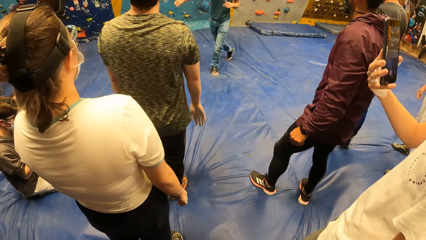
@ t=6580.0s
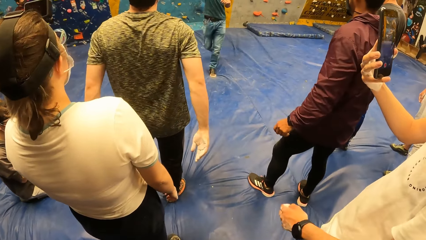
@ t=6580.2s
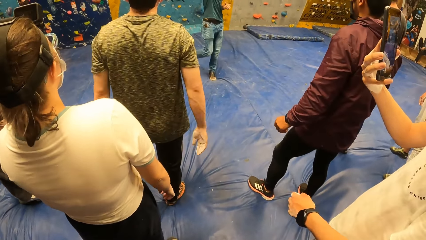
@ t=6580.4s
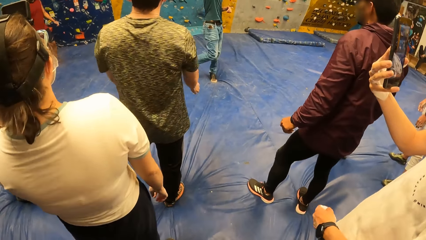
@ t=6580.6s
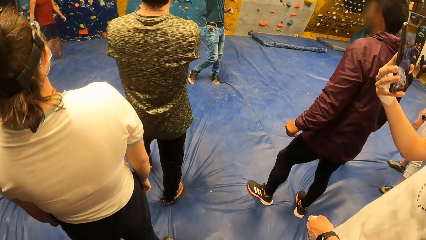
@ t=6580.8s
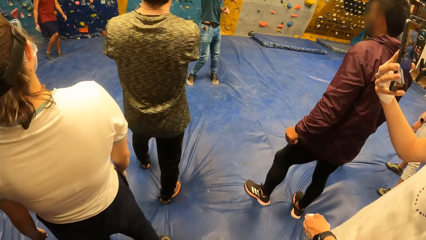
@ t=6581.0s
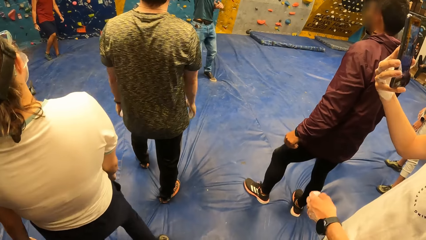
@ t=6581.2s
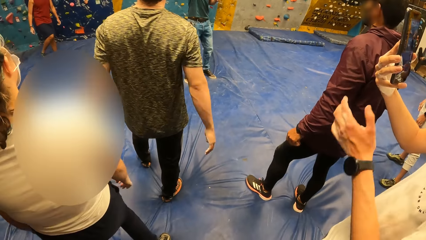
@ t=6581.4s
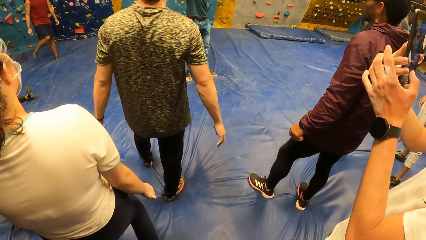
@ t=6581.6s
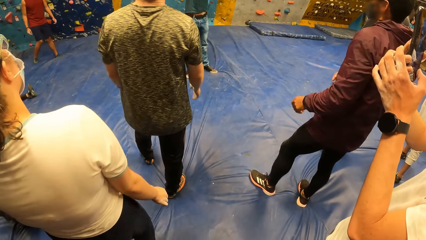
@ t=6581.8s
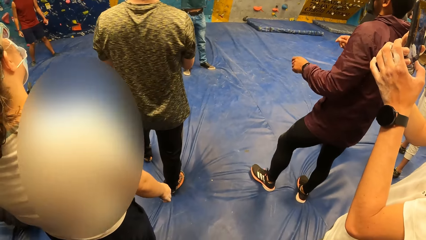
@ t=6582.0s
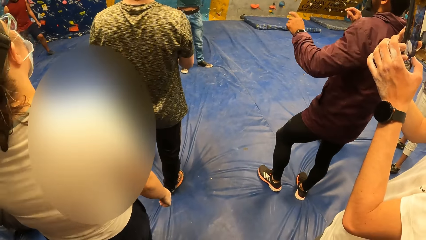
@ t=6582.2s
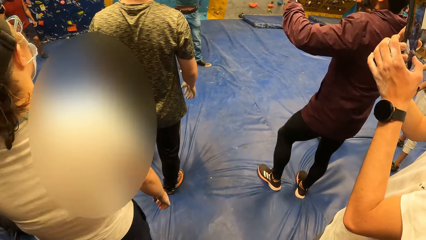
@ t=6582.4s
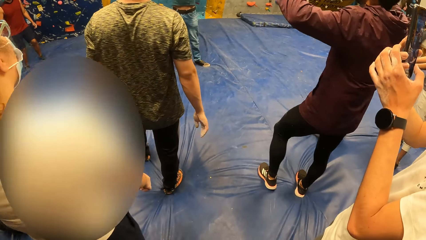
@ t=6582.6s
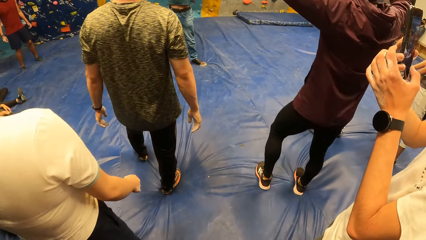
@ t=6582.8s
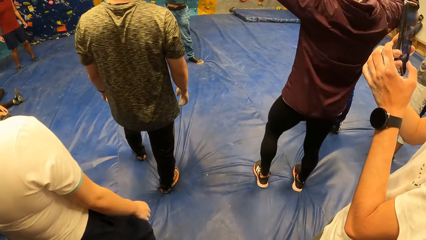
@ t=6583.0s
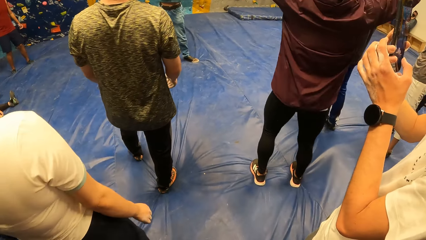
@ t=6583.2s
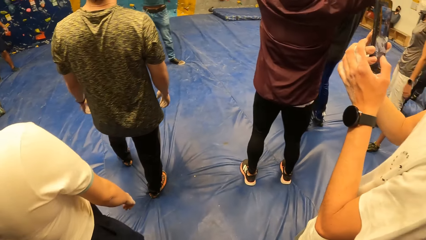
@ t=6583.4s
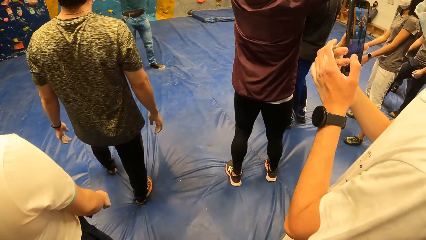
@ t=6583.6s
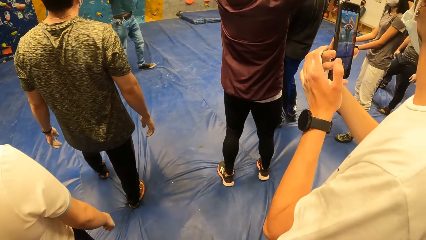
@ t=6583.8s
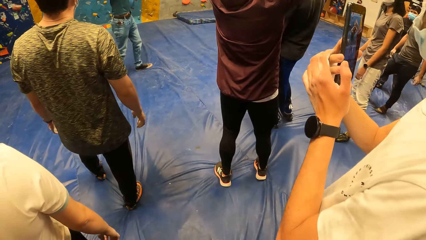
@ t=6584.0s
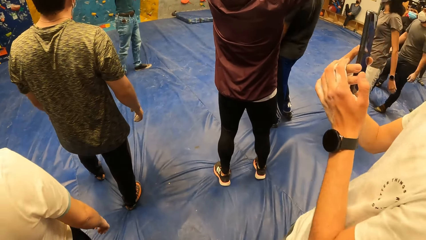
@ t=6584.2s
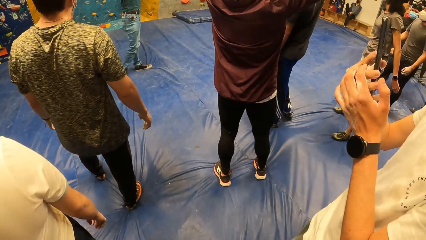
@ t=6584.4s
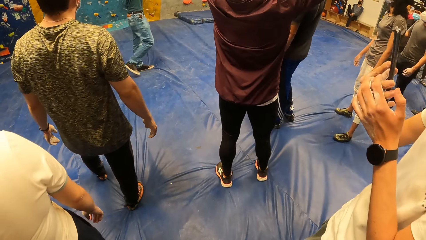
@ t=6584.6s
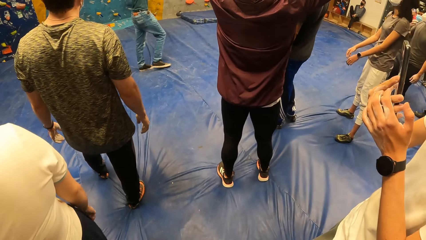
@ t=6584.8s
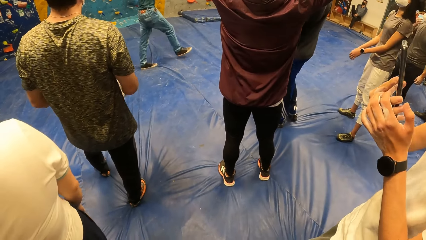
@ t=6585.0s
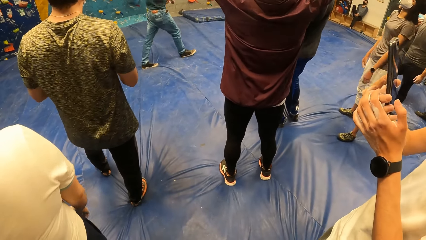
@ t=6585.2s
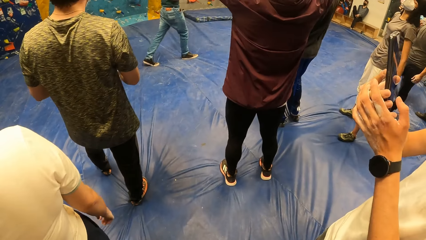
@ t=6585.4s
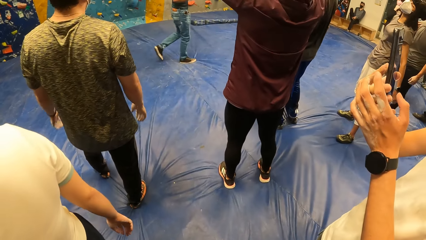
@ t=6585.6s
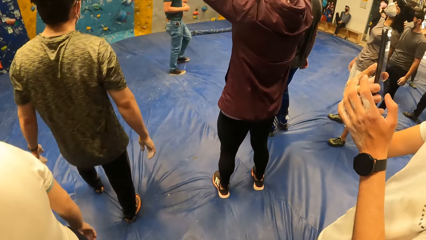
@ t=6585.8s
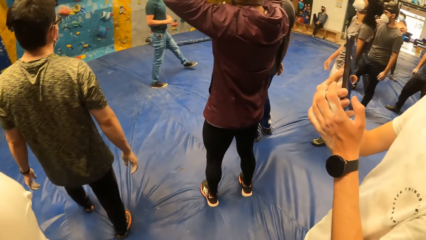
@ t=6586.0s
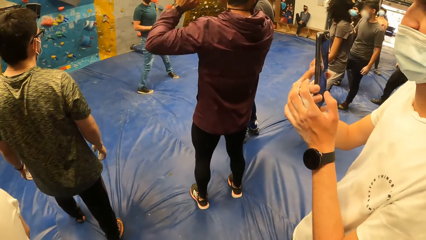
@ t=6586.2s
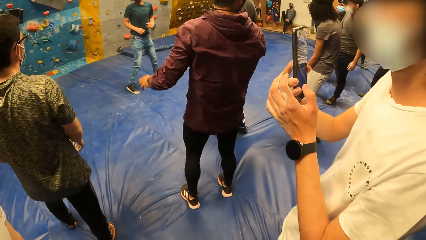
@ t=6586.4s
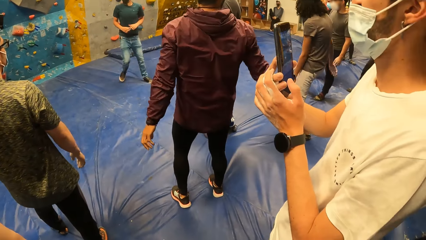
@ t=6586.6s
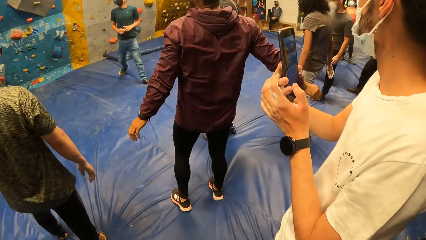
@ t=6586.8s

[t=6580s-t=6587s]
The man operates the phone with both hands.

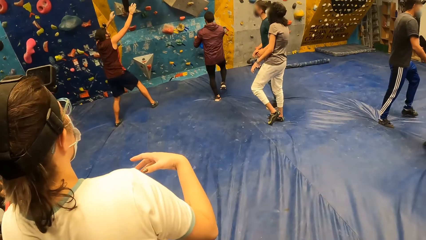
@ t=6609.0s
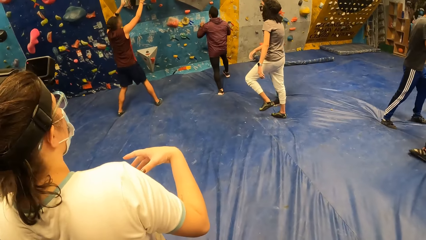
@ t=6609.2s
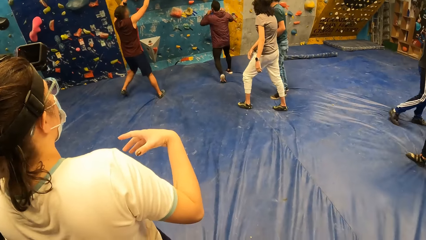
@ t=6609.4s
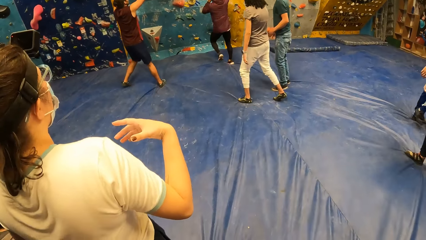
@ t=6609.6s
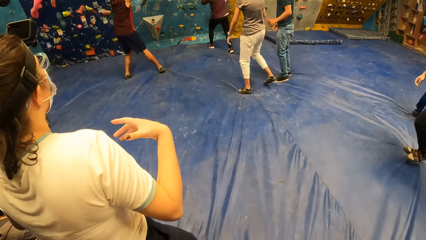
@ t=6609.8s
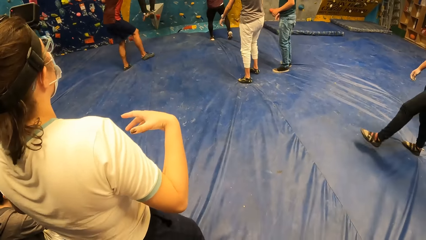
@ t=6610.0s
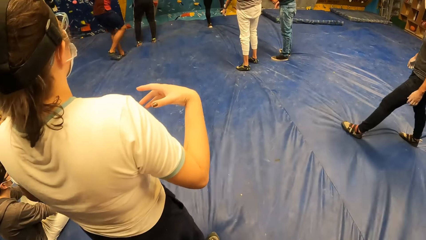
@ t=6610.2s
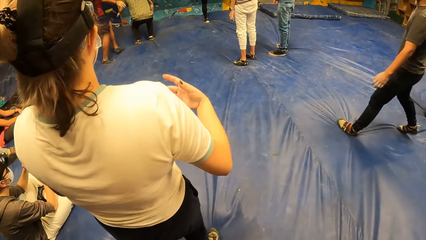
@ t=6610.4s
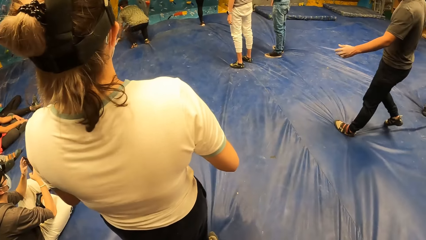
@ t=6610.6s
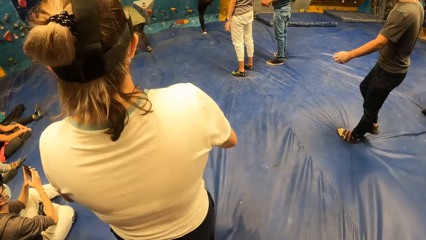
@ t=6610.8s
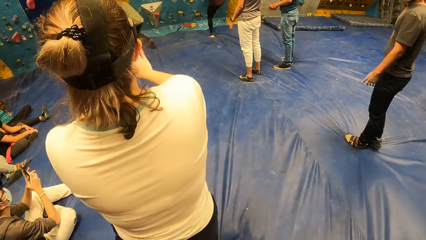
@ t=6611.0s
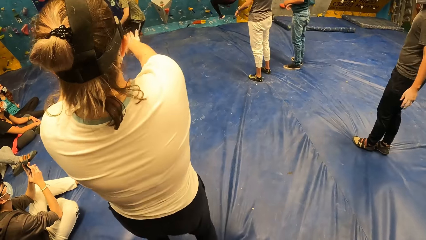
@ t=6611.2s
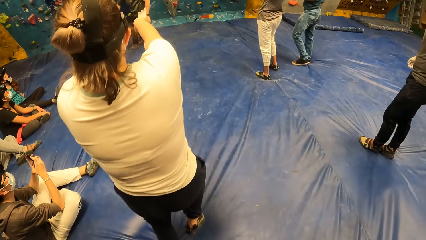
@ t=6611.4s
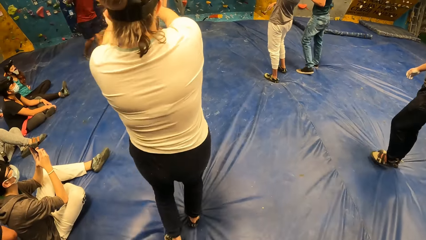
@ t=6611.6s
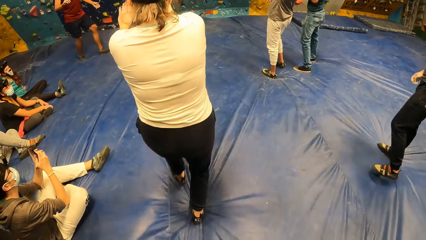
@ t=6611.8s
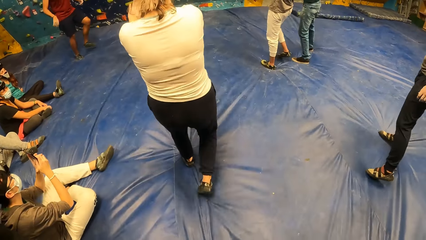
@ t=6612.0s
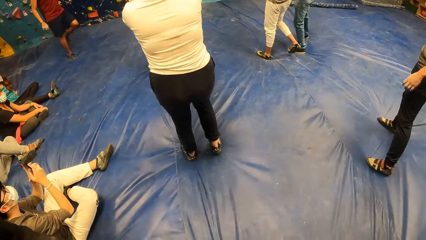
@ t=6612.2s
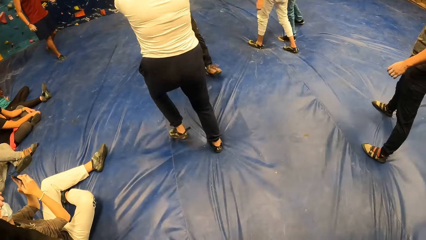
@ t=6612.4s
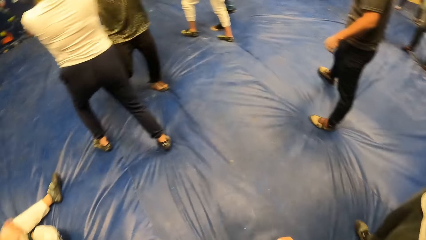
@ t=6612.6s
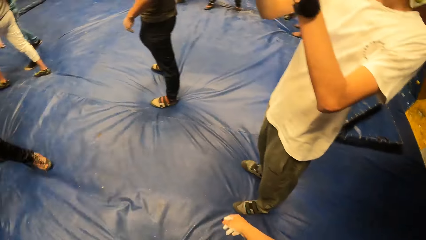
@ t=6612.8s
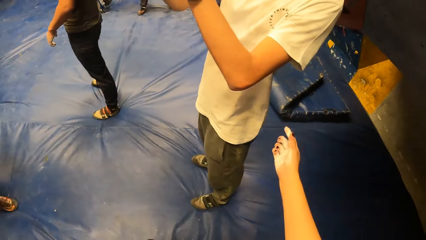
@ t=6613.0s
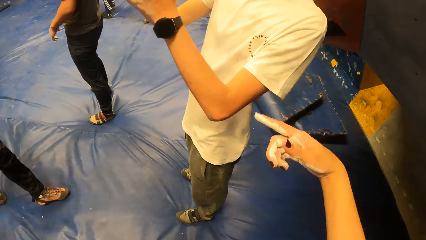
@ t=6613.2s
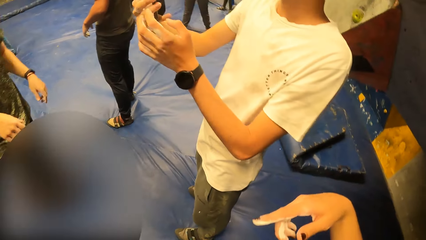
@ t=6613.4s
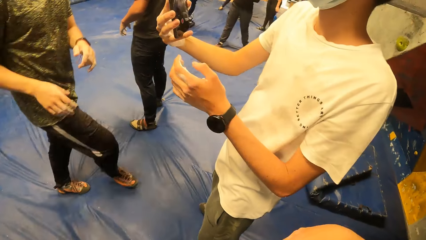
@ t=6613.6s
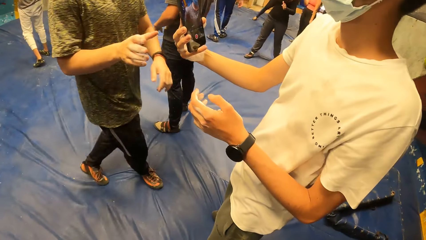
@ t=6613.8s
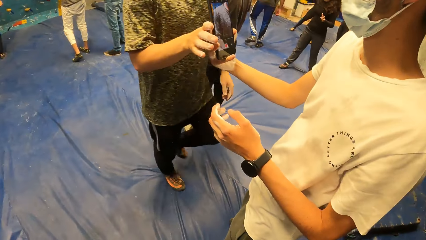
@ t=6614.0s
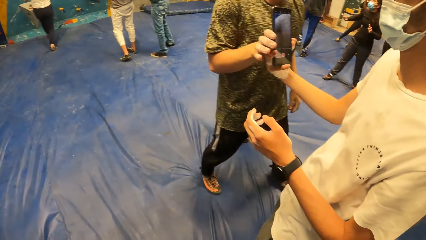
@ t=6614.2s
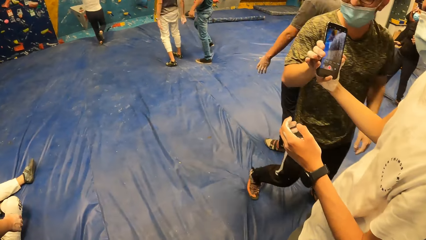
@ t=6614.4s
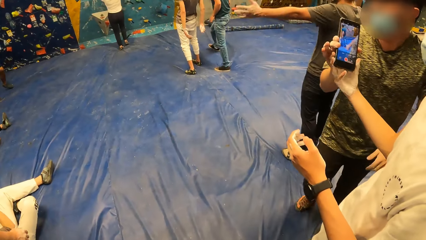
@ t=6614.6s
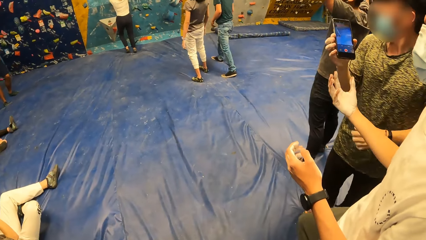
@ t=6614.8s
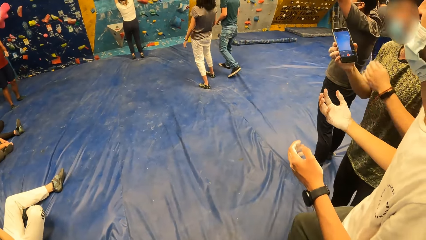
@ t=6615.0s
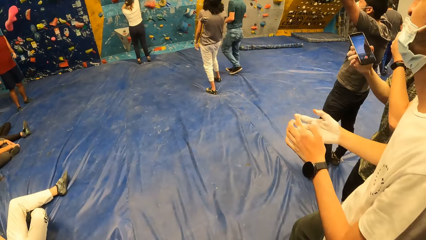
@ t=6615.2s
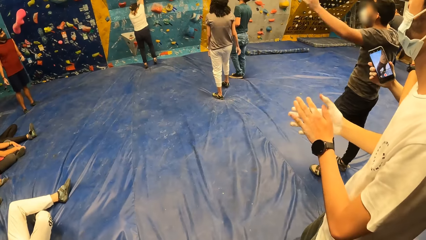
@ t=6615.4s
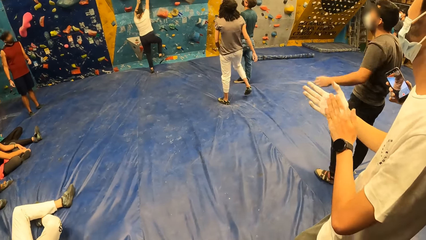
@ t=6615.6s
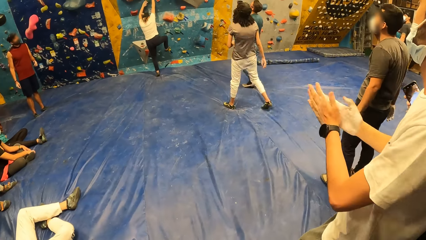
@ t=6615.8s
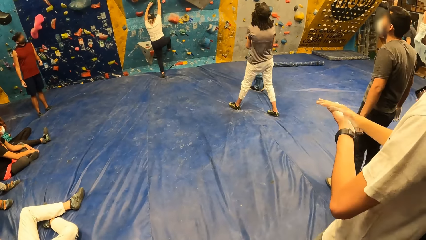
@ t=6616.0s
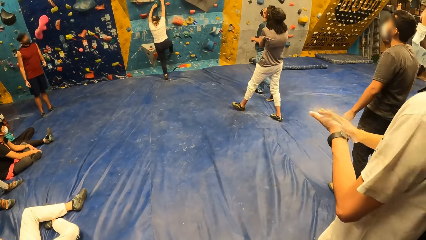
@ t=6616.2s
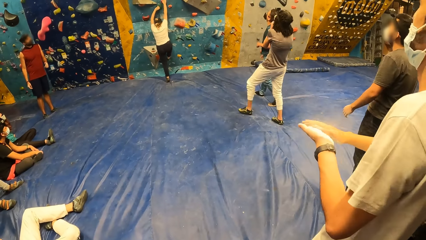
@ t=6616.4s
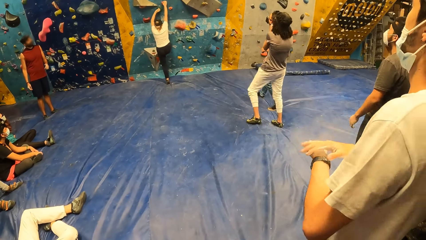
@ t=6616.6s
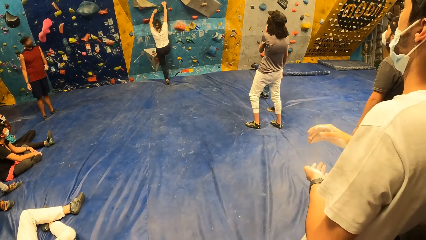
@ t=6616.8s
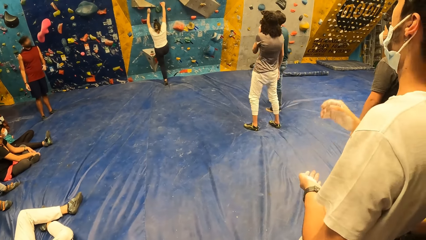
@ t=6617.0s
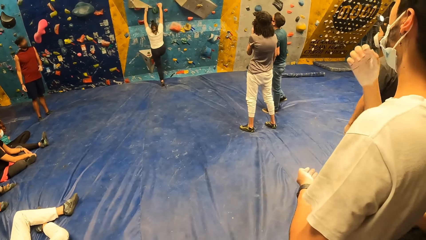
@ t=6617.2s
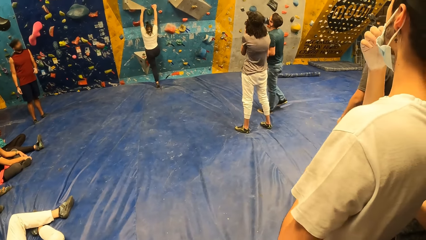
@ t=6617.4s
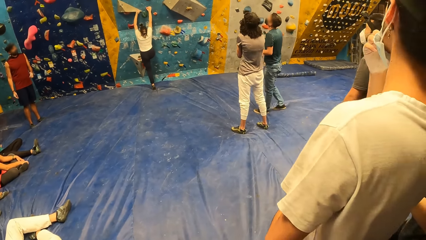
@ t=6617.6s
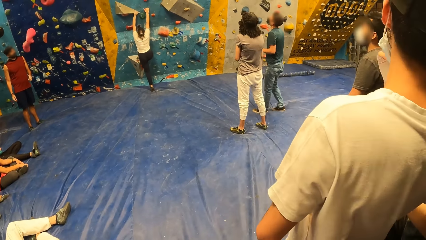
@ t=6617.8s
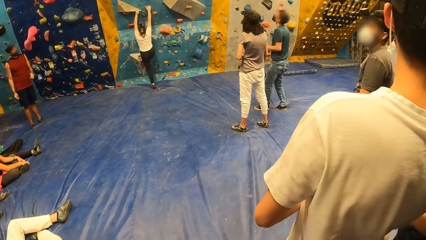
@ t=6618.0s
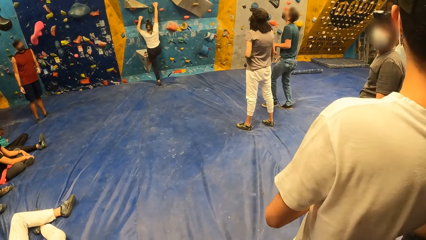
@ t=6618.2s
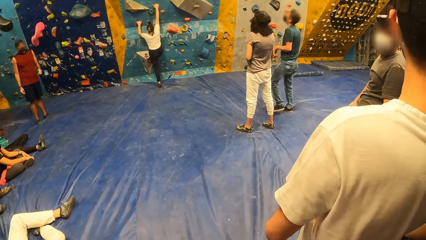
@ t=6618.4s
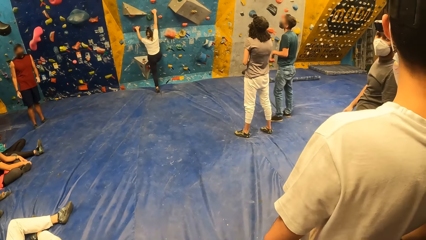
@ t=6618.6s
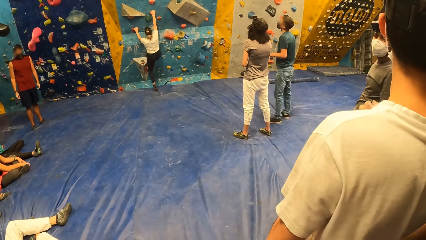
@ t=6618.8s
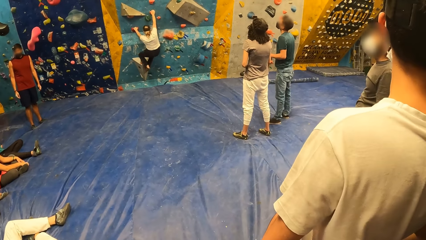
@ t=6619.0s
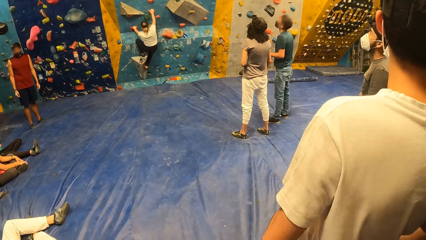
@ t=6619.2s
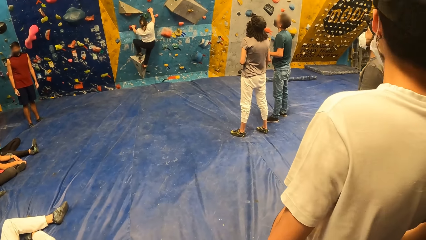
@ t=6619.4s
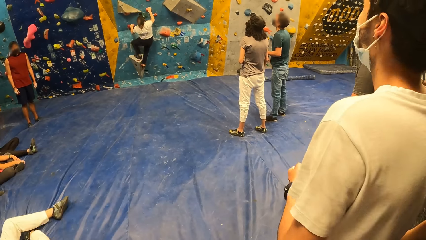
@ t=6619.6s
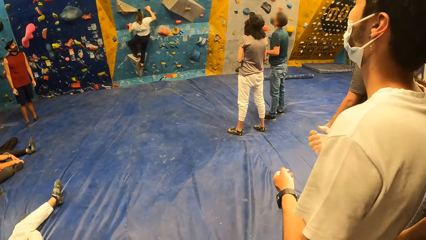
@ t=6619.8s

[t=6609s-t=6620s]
The camera wearer stares at a lady. A man gets down from the bouldering wall. The camera wearer converses with another man. The first man collects the phone from a third man with his right hand. The camera wearer looks around the boulder gym. The third man rubs his hands together. A woman climbs the bouldering wall with her legs and hands. The camera wearer stares at the lady.
